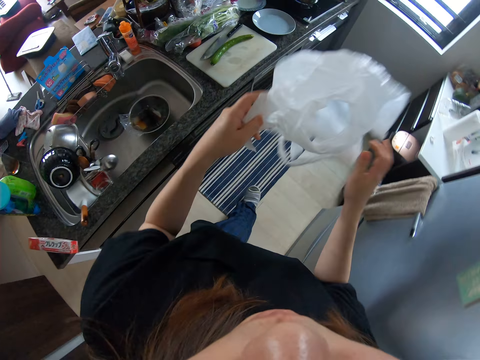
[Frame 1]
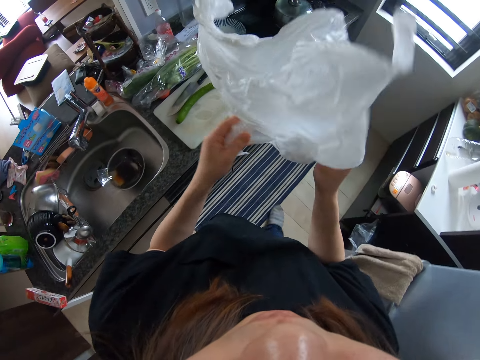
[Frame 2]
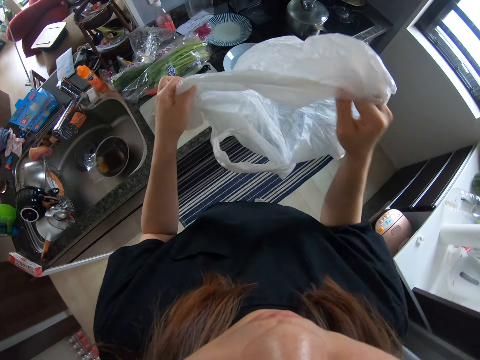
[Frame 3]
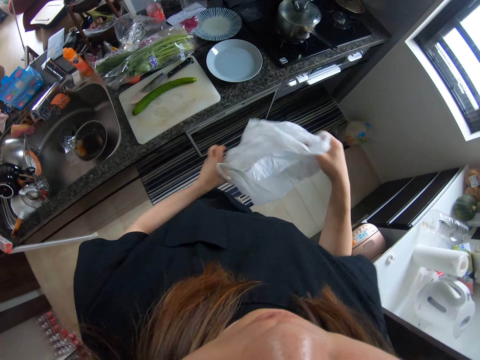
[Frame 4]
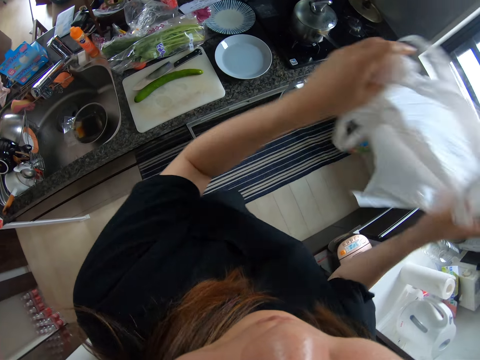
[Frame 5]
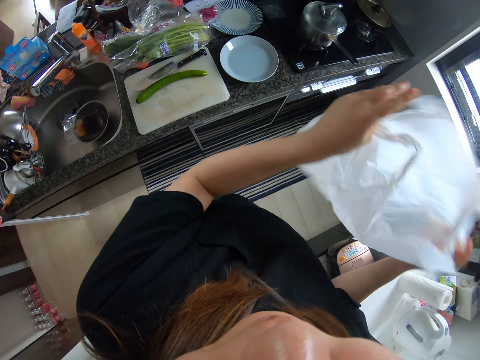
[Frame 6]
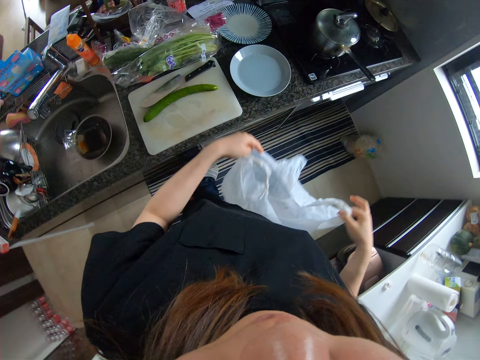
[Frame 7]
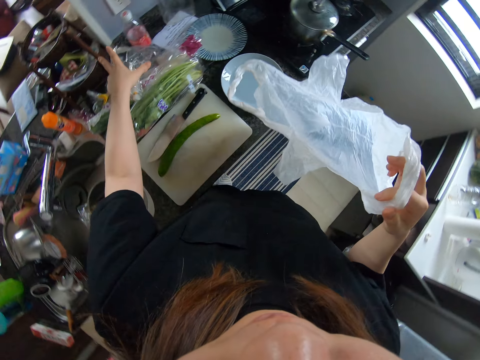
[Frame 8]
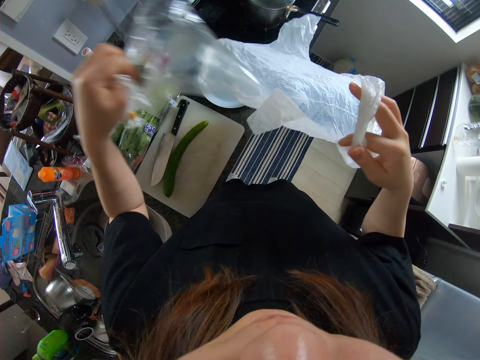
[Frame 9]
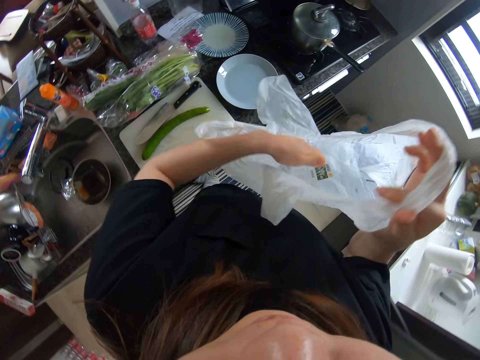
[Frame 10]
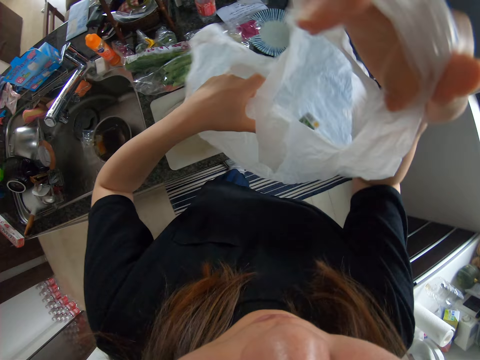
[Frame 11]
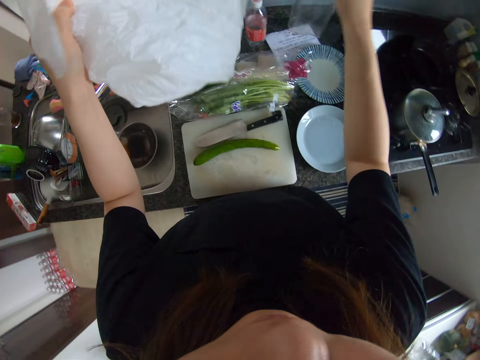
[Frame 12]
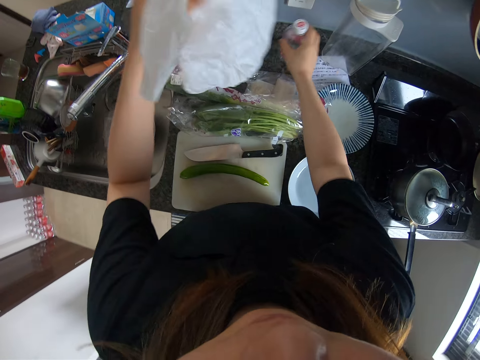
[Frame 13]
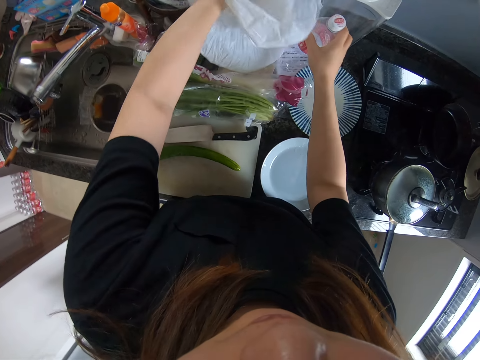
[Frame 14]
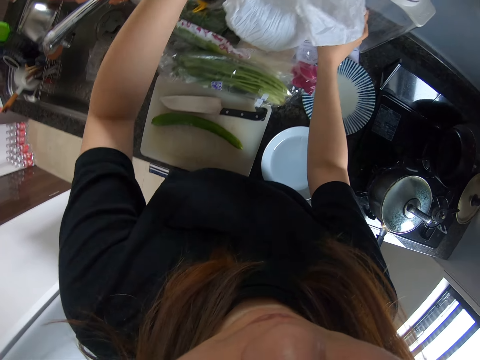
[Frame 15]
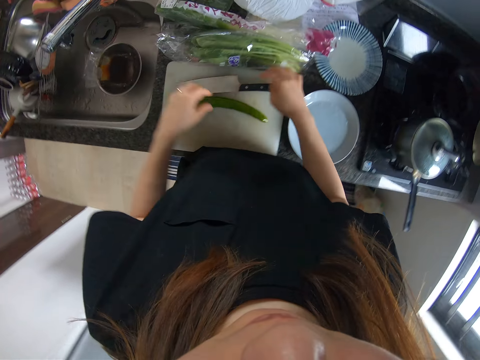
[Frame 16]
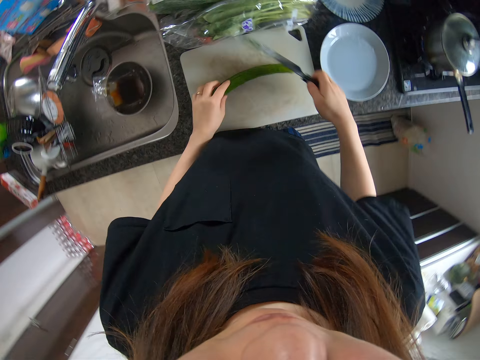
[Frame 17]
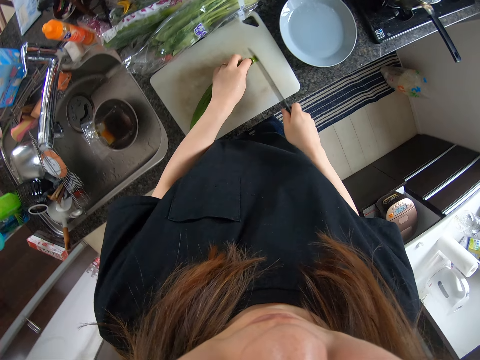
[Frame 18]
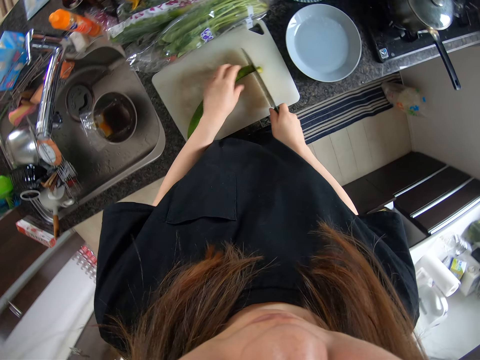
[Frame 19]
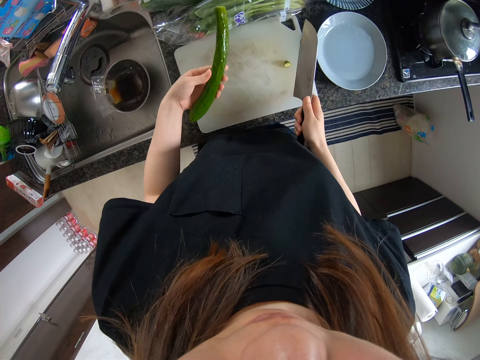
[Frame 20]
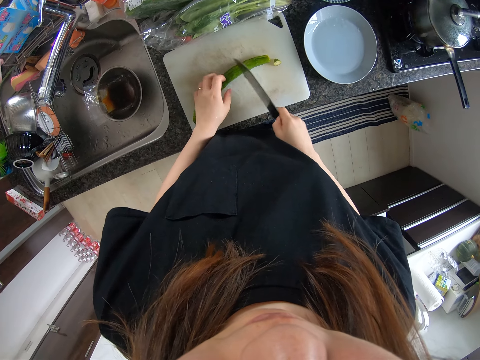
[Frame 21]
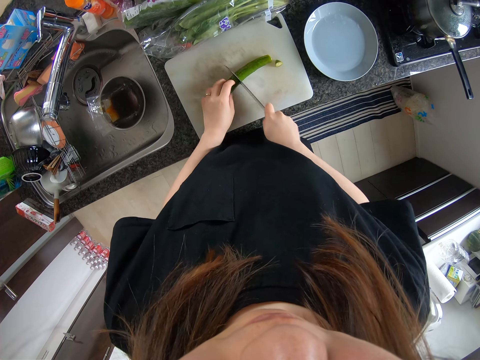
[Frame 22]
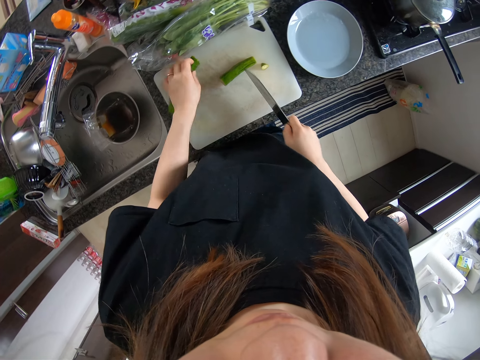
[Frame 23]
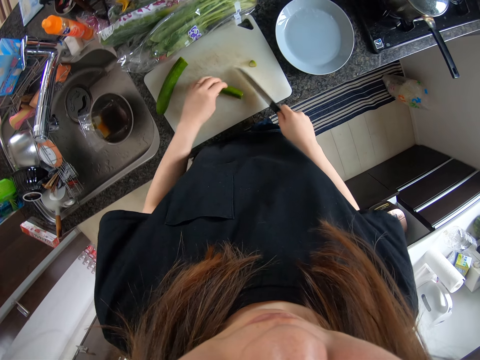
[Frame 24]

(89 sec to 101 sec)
The camera wearer shakes the paper bag. She moves her hand forwards, holds the paper with her hand, lifts up the paper, moves her hand towards the paper bag, and places the paper inside the paper bag. She moves her hands towards the counter tops and lets go of the paper bag. She holds the bottle with her hand, lifts up the bottle, and places the paper bag on the counter top. She places the bottle on the counter top. She moves her hands towards her and places her hands on the knife and the cucumber. She picks up the knife from the chopping board. She cuts the cucumber with the knife, lifts up the cucumber, and places the cucumber on the chopping board. She cuts the cucumber into two with the knife. She pushes the cucumber forwards, moves her hand forwards, and holds the piece of cucumber with her hand.

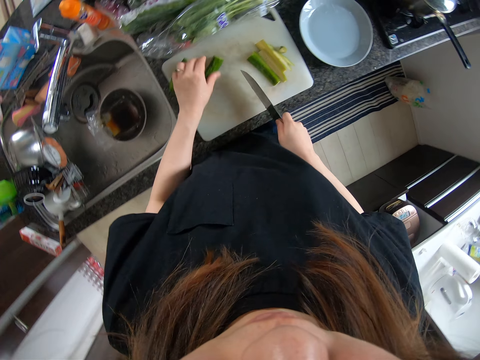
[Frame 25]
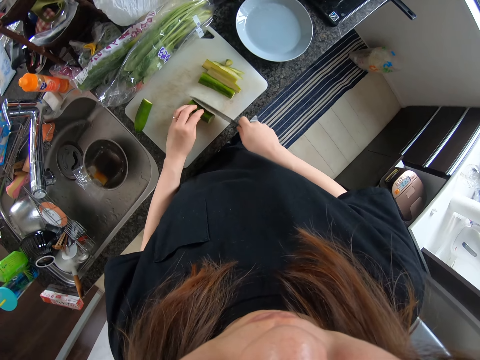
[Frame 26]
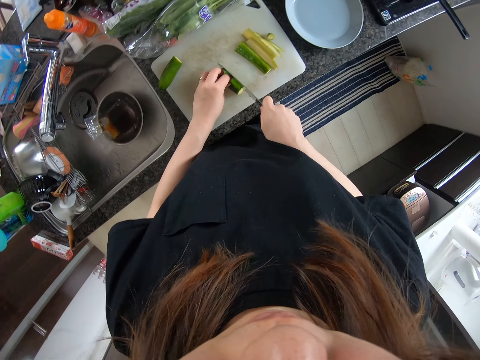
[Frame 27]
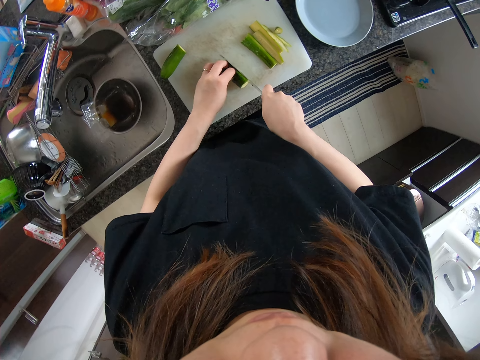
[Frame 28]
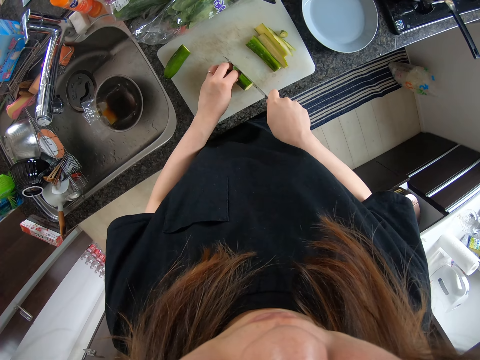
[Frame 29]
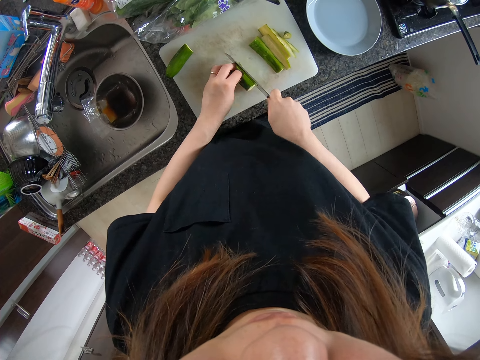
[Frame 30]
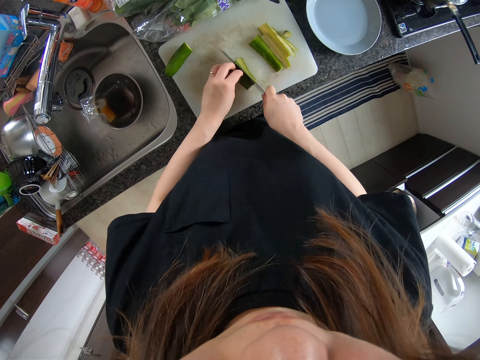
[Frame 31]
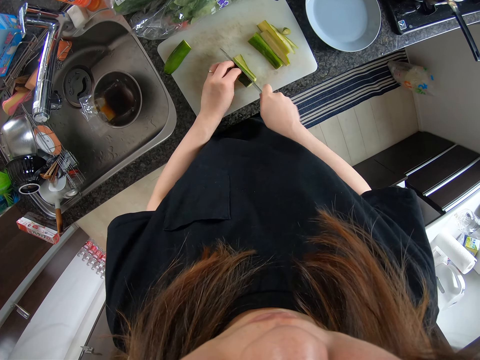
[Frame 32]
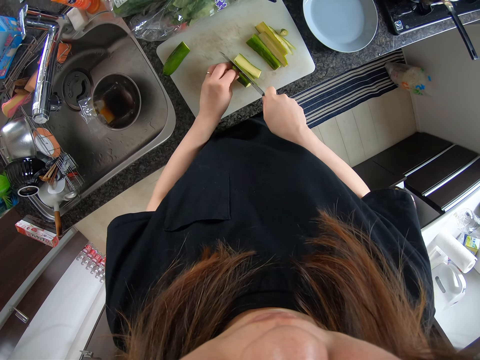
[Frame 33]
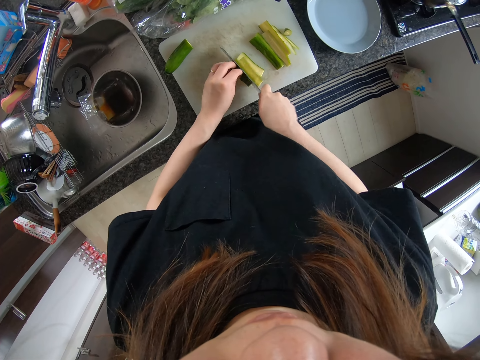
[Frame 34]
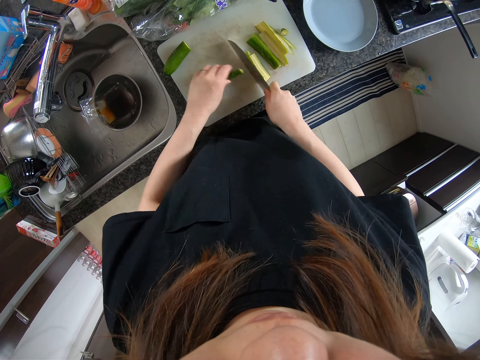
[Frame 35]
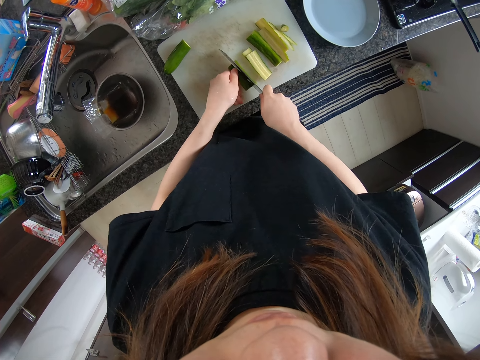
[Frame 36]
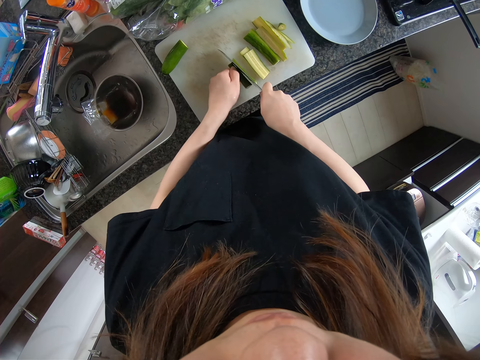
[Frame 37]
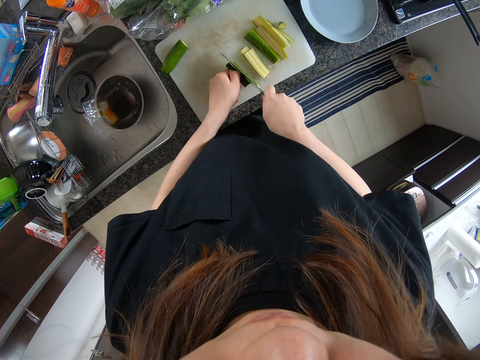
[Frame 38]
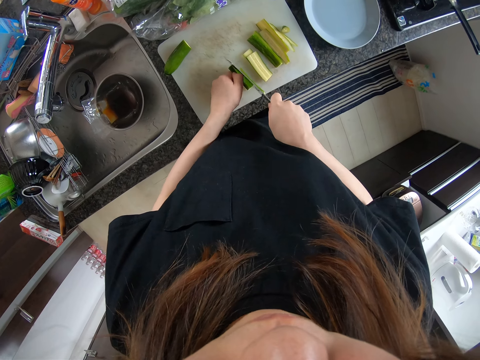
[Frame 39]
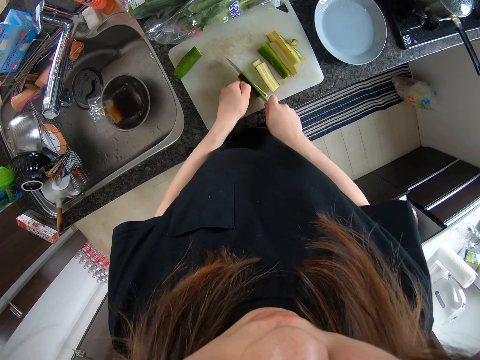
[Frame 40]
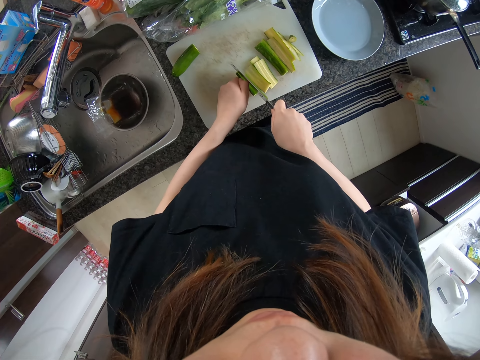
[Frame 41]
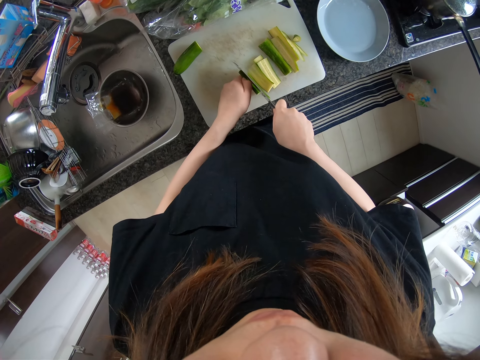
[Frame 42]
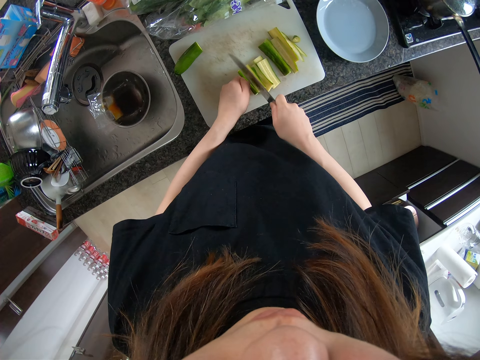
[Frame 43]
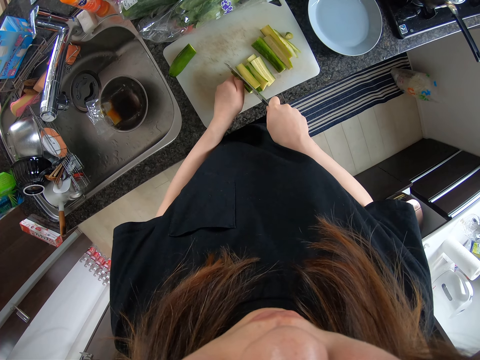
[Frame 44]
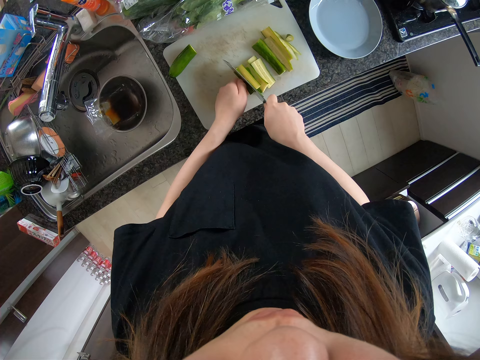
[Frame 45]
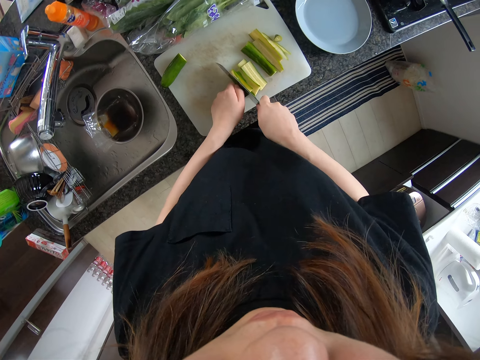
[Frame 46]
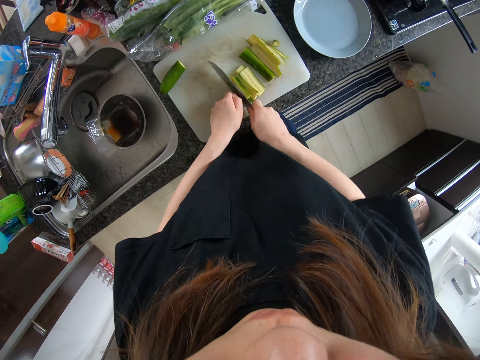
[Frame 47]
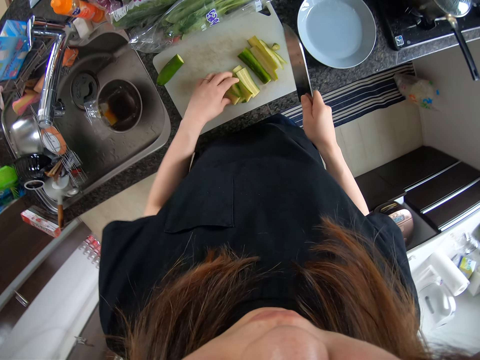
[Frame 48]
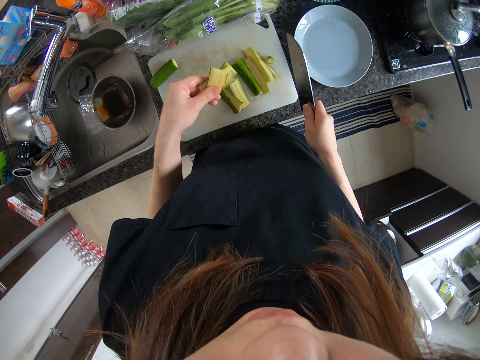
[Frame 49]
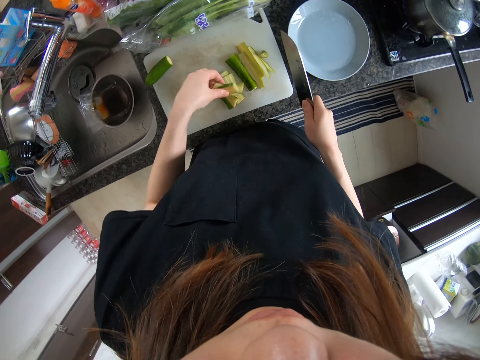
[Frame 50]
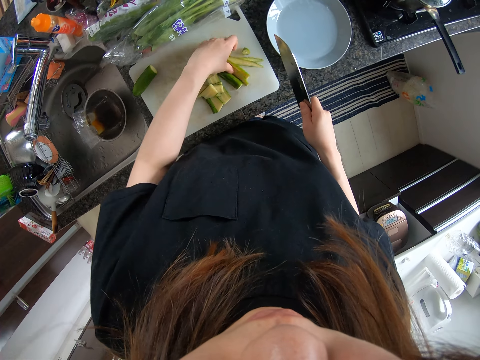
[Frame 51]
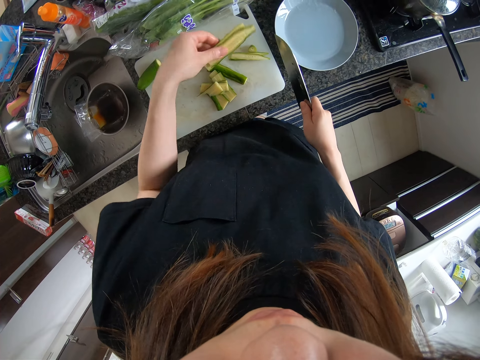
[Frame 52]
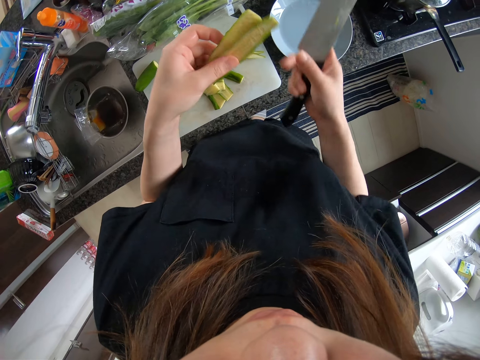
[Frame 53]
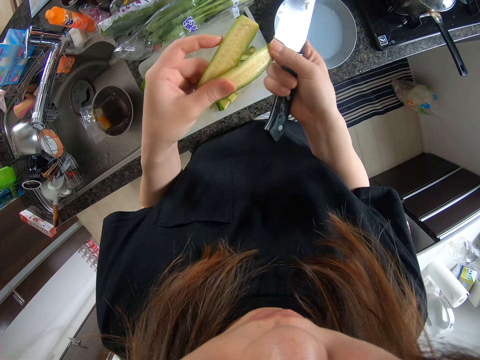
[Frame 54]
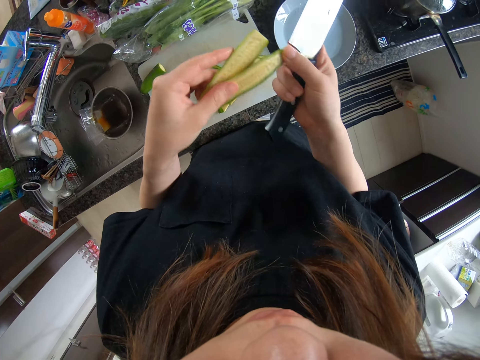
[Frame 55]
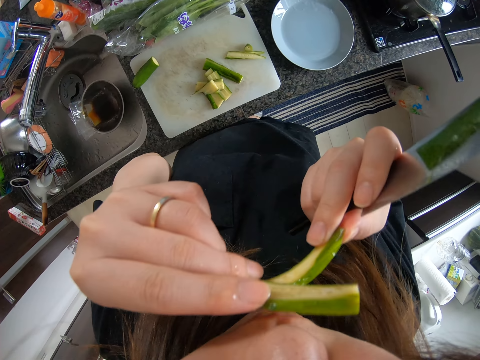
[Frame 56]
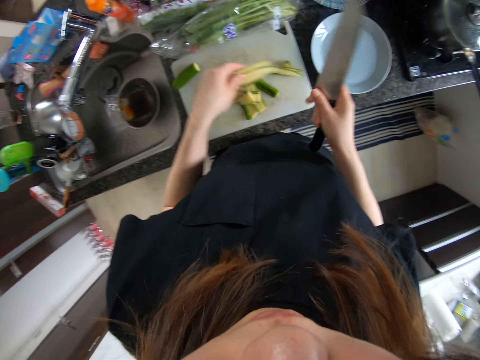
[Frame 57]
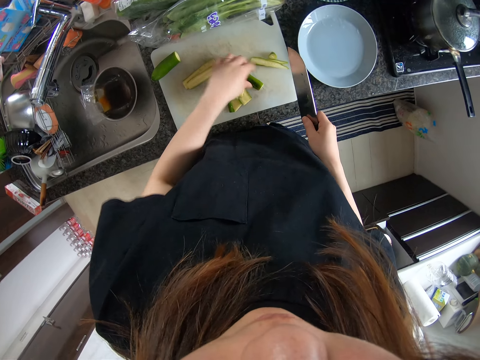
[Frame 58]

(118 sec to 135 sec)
The camera wearer holds another piece with her hand and moves the piece towards her. She slices one part of the zucchini or cucumber into pieces with the knife. She picks up some pieces of the cucumber and stares at the pieces. She lowers her hand towards the chopping board and places the pieces on the chopping board. She holds the pieces with her hand, picks up the pieces, and stares at the pieces. She moves her hands towards the pieces, holds the pieces with both her hands, and stares at the pieces. She moves the pieces towards her face and smells the pieces. She lowers her hand towards the chopping board, places the pieces on the chopping board, and moves her hand forwards.
